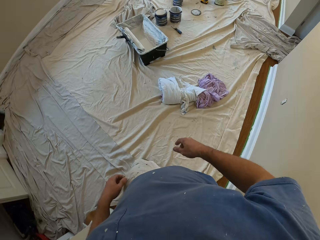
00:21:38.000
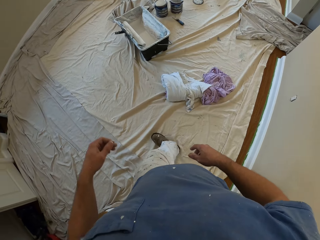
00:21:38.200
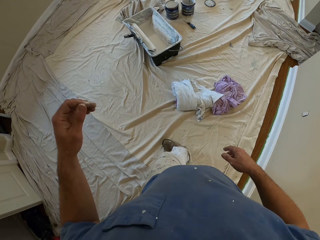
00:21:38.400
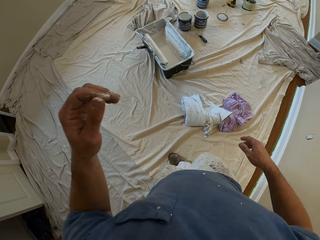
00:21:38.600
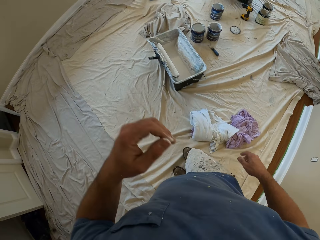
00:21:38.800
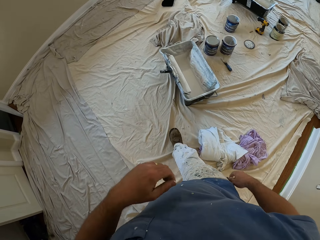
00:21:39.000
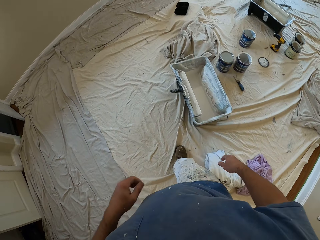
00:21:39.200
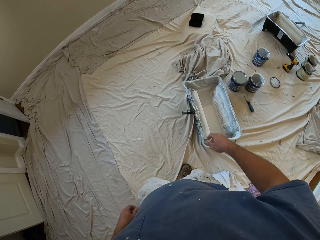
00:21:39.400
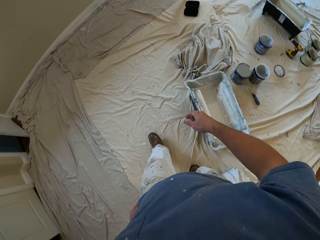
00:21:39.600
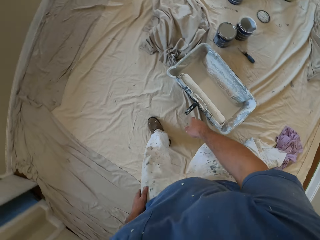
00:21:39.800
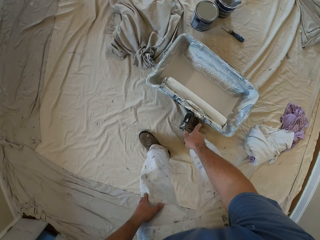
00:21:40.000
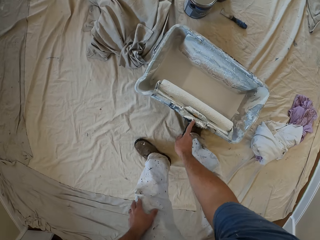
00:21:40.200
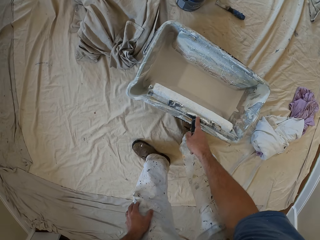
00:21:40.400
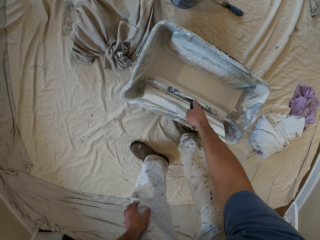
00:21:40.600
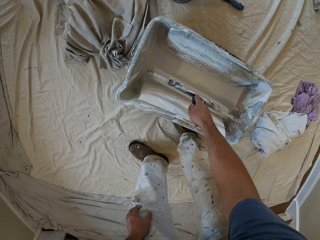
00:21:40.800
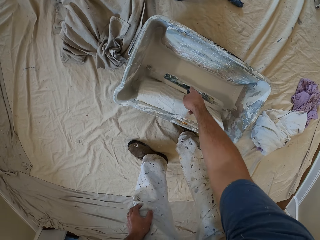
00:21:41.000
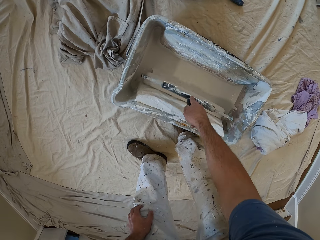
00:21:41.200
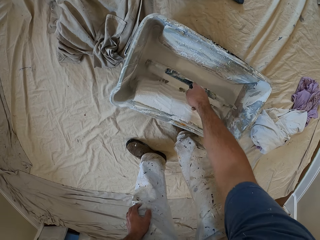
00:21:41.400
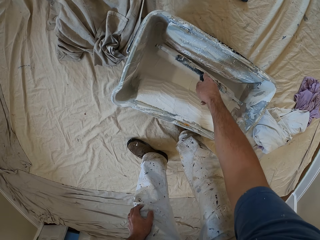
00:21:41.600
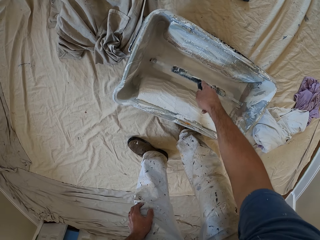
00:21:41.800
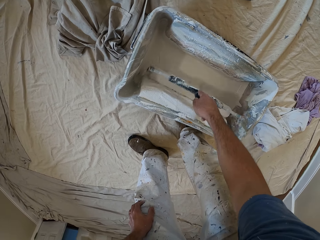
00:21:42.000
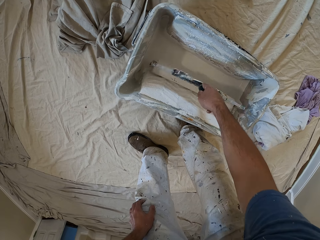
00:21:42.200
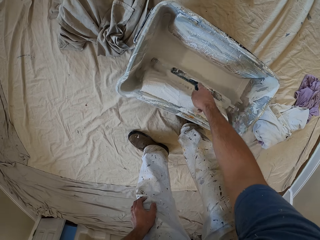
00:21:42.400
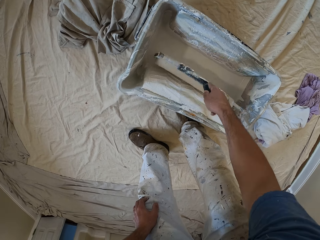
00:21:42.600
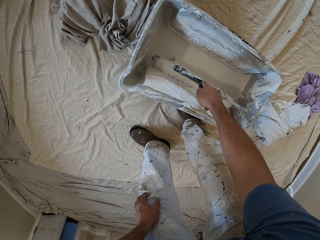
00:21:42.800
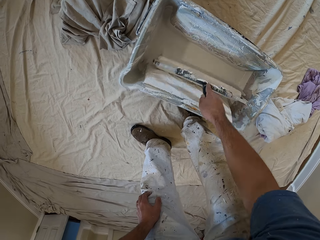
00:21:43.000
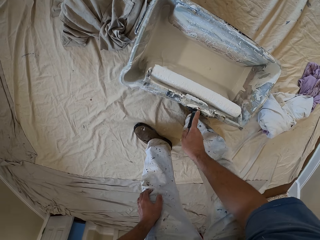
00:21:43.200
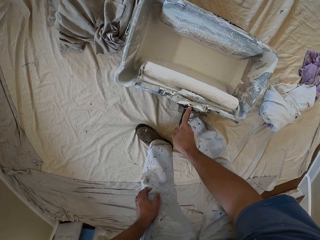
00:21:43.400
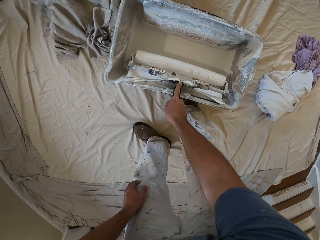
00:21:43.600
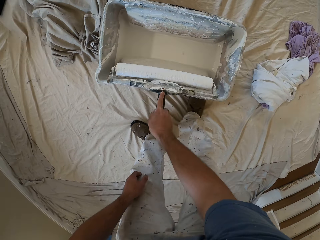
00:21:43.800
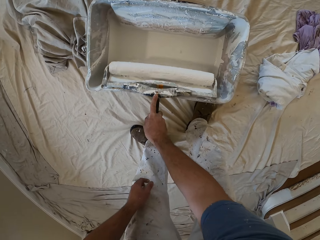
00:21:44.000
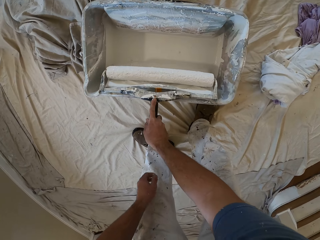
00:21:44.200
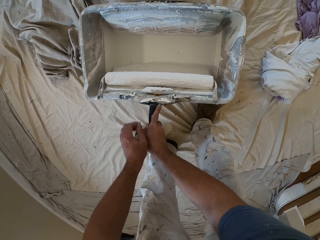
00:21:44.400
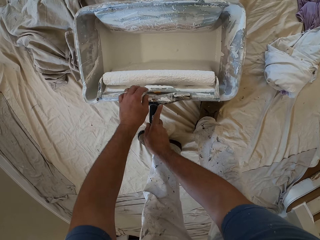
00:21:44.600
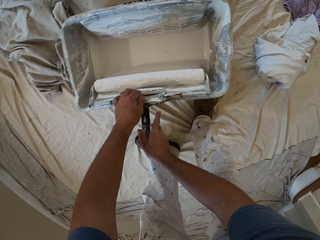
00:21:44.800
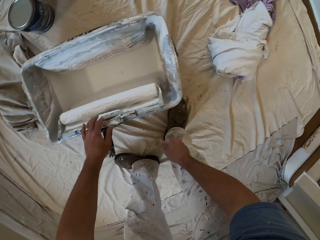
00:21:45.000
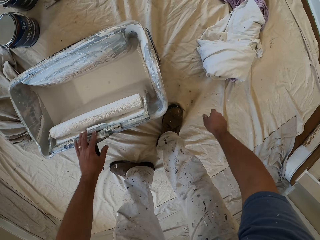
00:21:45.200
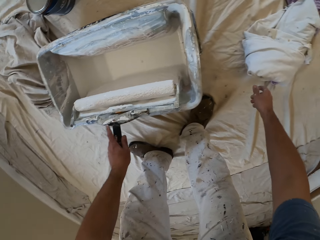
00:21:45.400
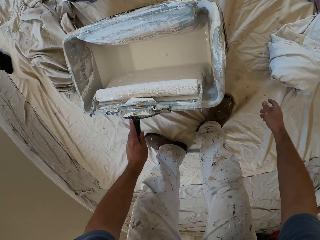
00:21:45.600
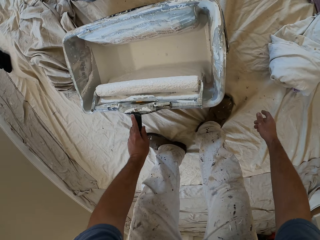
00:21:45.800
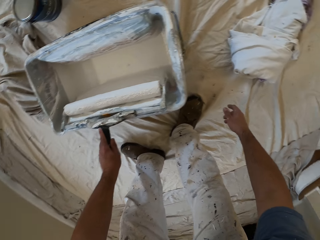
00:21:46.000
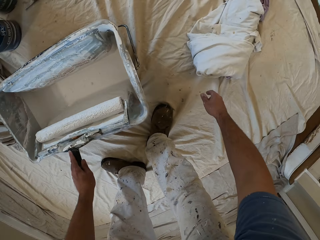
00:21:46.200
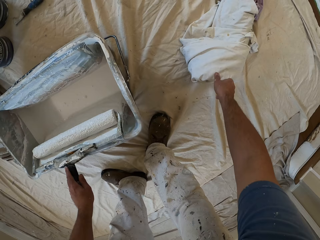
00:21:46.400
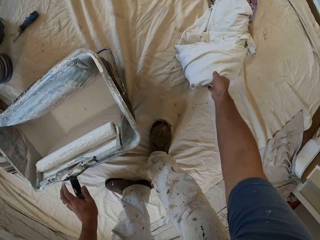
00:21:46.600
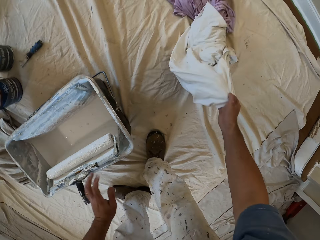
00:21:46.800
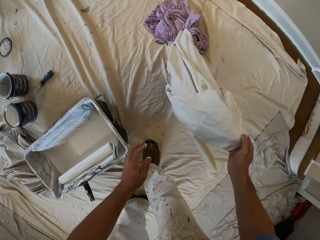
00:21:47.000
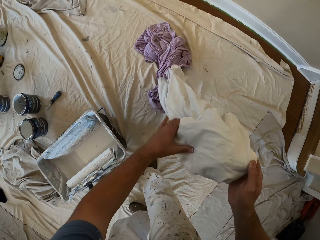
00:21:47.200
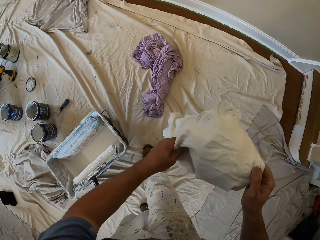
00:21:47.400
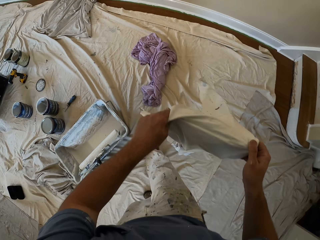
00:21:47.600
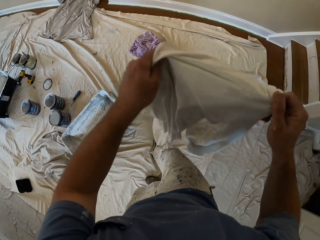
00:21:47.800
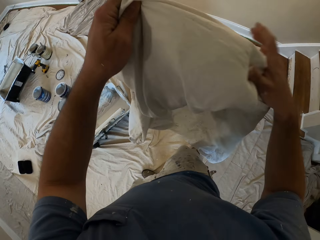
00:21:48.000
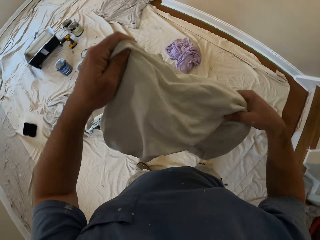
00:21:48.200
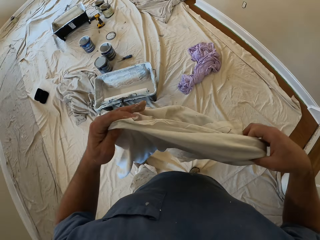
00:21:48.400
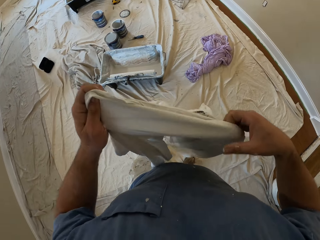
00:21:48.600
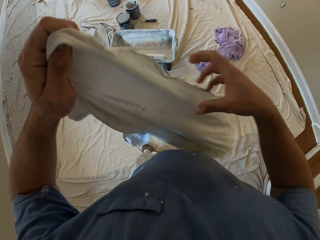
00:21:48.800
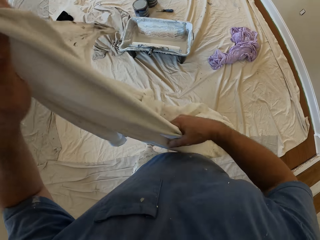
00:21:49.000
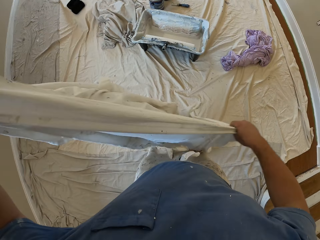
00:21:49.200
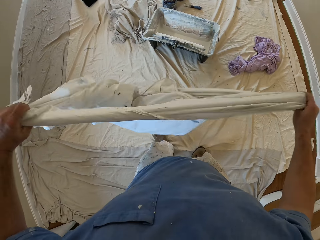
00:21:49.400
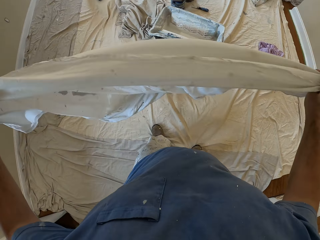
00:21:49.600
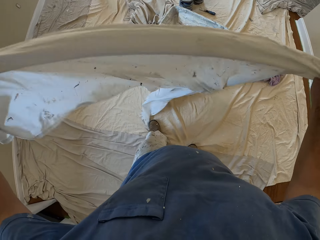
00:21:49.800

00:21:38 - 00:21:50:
The camera wearer walks away from the staircase towards another paint container. He raises his left hand briefly. He bends beside the container. He picks up the paint roller from the paint container. He holds the paint roller. He wipes the paint roller over the side of the container. He slides the paint roller inside the container. He places the paint roller brush in the brim of the paint container. He holds the paint roller with the other hand. He picks up a white cloth or material from the floor. He stretches the white cloth. He holds the material with both hands.

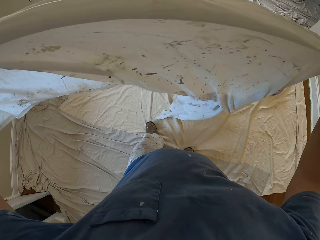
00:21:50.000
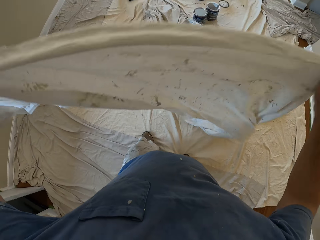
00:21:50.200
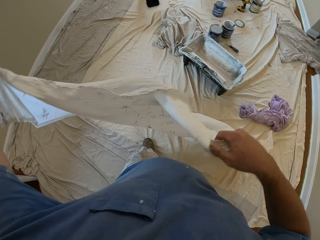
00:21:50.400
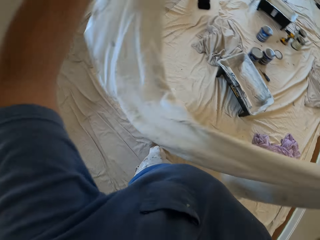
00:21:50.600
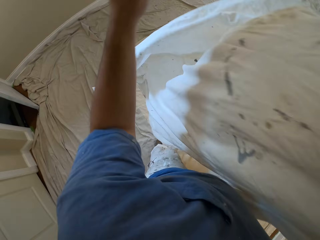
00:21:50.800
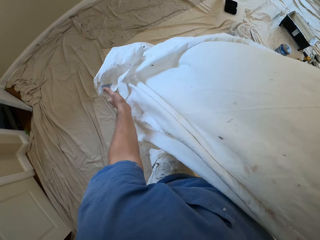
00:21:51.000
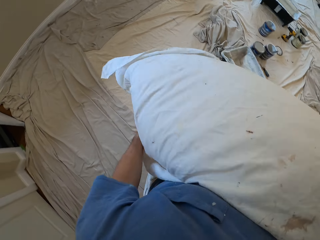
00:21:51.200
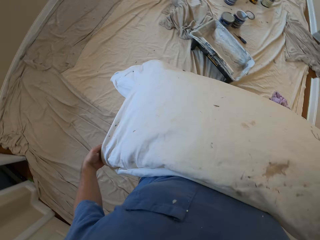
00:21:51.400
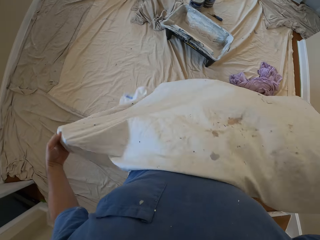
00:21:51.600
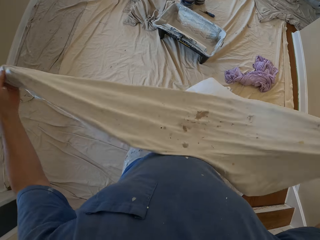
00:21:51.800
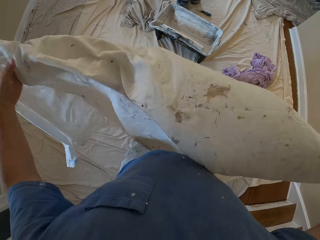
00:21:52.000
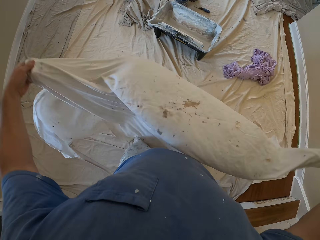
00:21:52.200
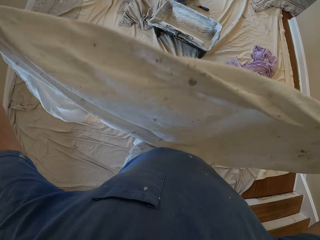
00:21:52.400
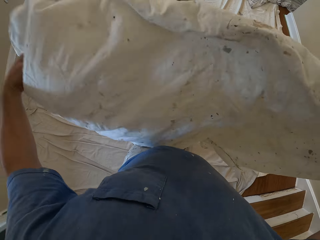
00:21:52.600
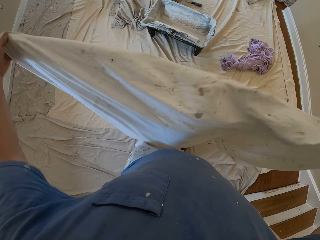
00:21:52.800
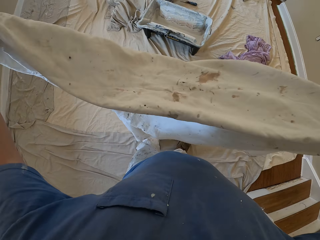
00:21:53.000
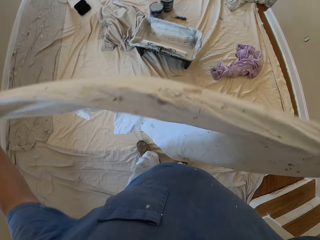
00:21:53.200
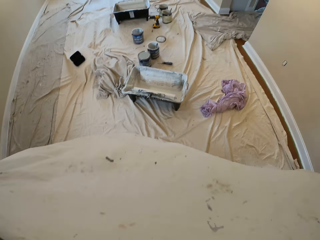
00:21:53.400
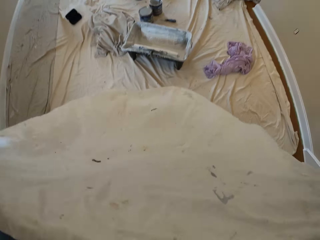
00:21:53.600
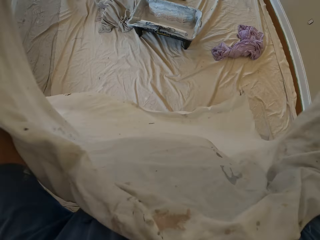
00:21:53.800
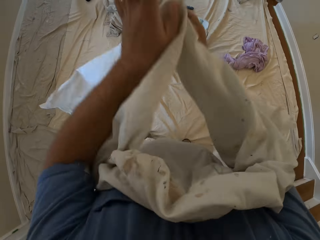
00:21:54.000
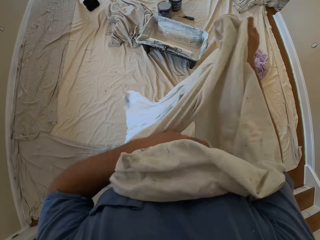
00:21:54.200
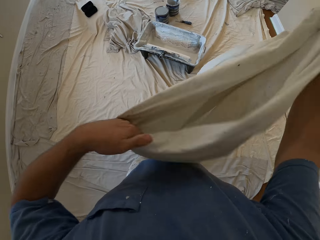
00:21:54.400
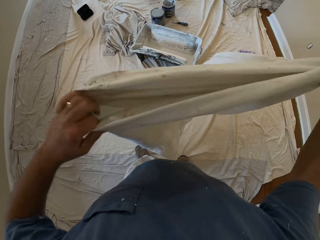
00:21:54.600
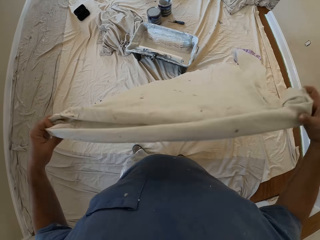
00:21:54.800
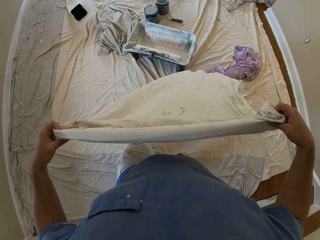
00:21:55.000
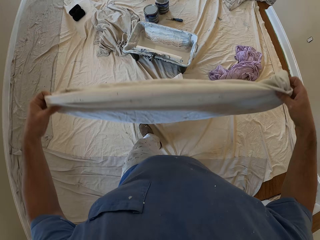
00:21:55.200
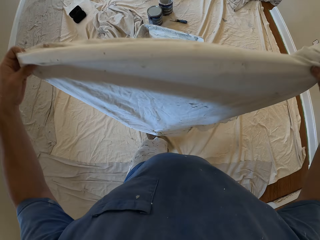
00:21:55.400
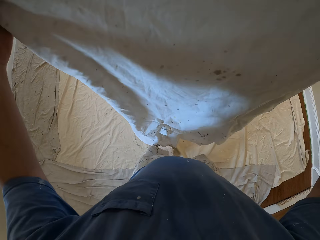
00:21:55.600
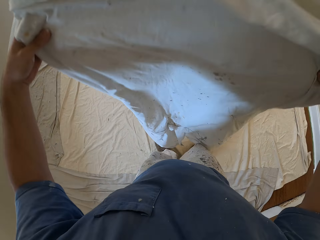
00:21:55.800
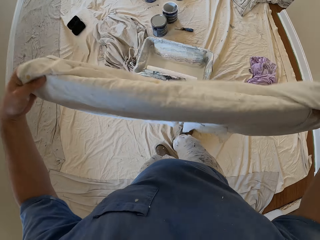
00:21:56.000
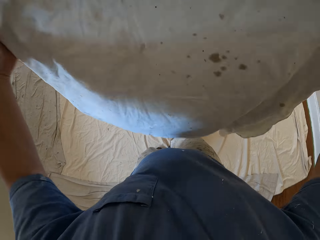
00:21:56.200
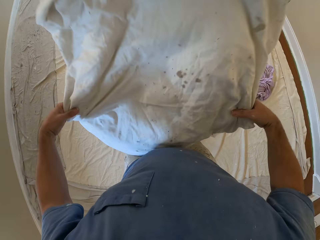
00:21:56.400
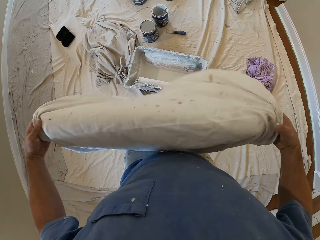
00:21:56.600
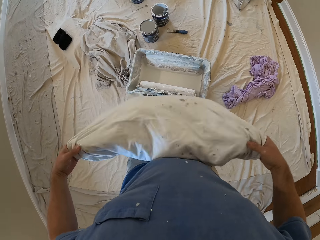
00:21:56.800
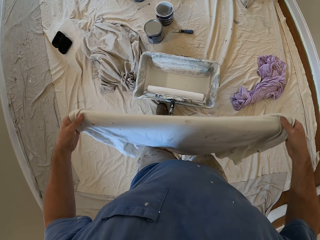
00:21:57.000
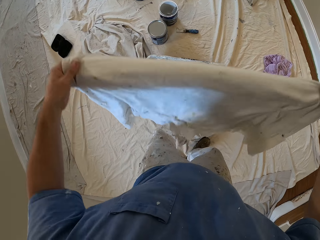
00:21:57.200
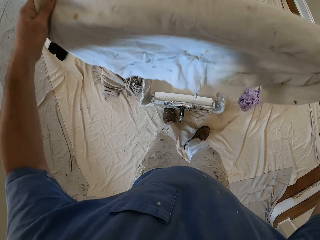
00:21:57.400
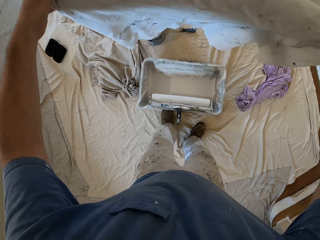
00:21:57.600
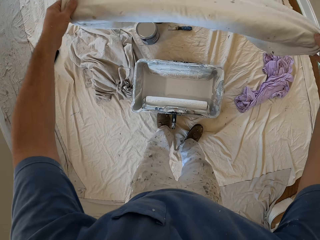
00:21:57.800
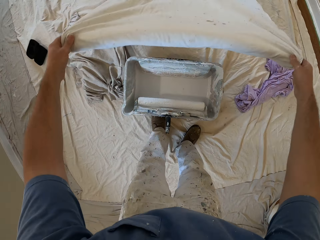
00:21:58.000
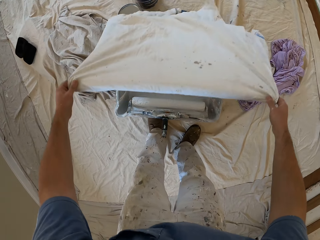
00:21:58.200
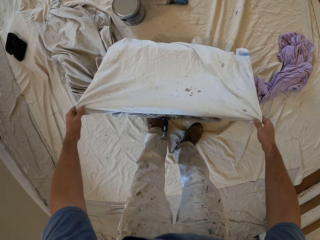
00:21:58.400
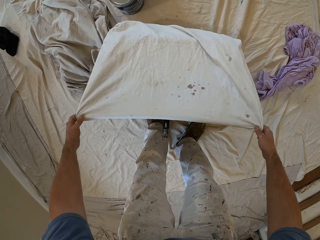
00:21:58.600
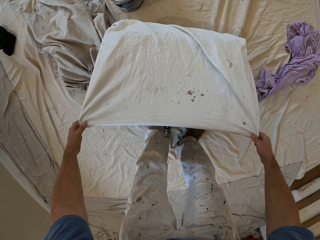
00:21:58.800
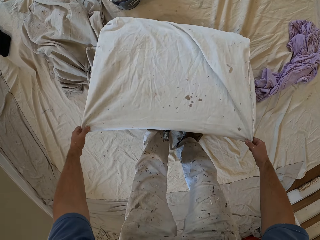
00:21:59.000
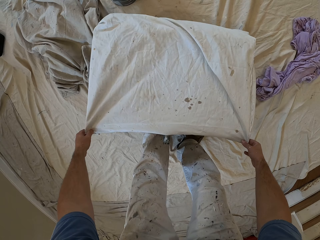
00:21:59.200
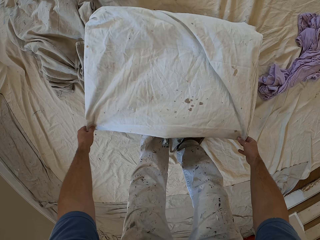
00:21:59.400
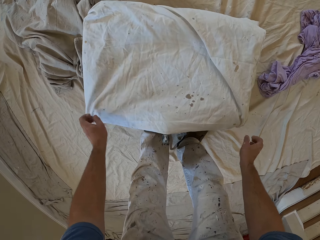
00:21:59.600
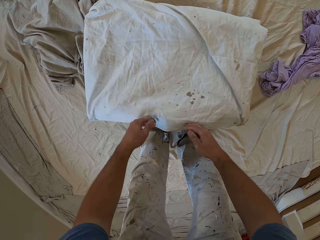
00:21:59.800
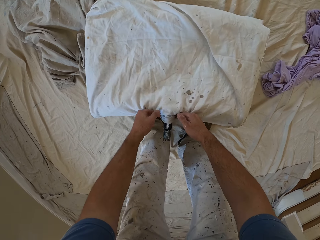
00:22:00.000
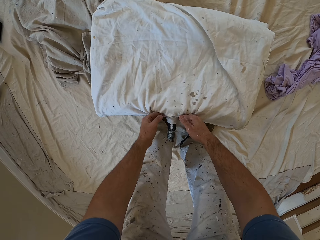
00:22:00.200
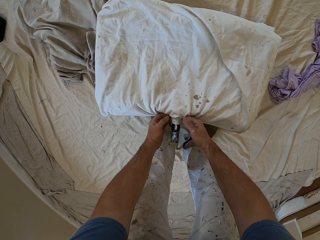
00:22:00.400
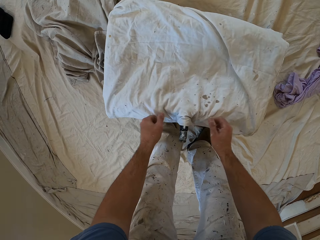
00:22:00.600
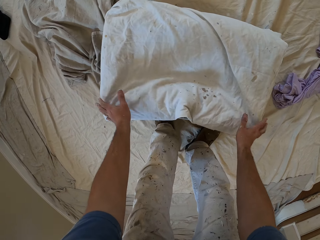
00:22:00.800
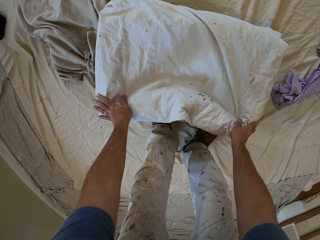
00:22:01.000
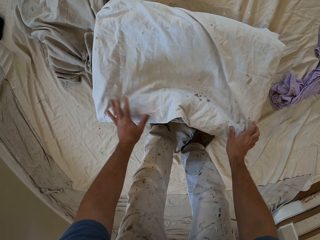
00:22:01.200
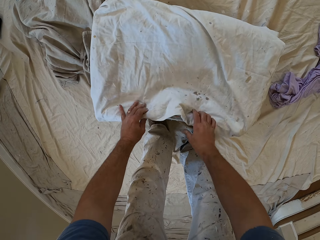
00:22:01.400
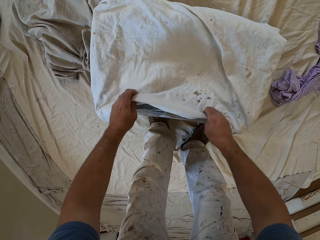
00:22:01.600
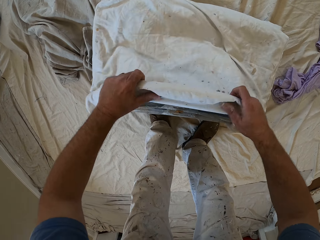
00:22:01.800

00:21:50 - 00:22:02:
The camera wearer folds the white cloth. They lay the white cloth over the paint container.
